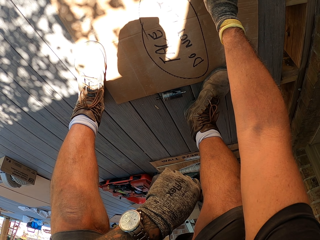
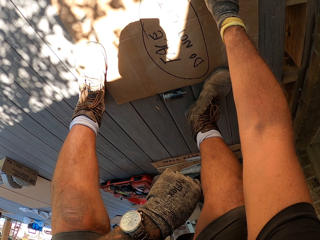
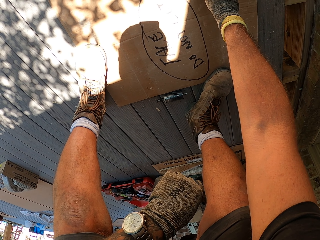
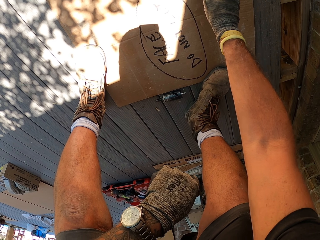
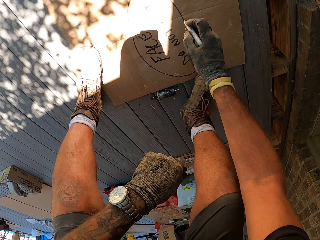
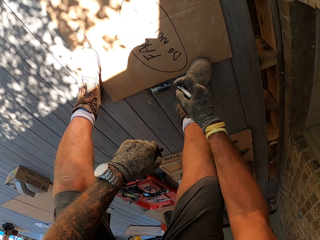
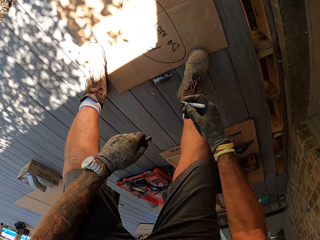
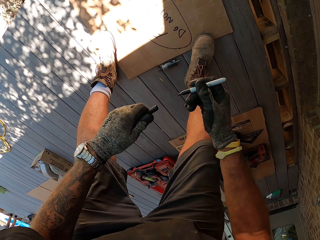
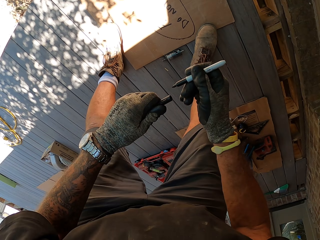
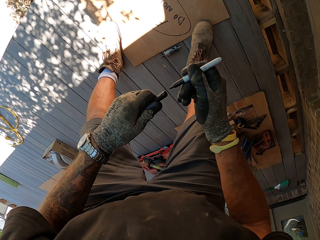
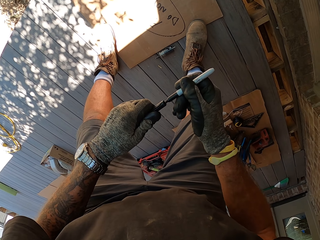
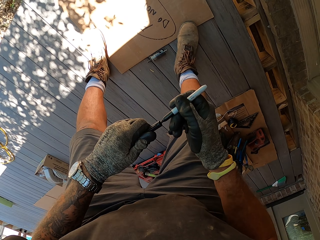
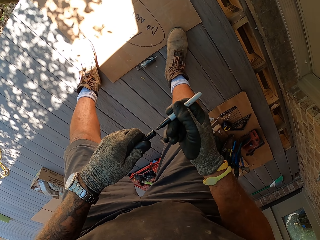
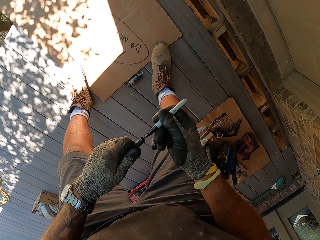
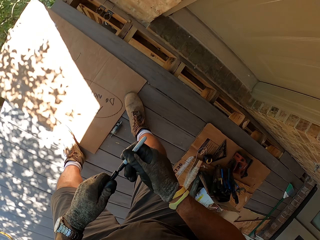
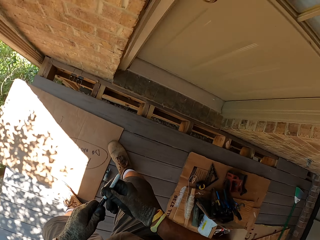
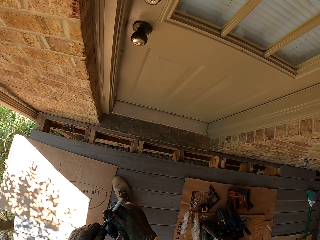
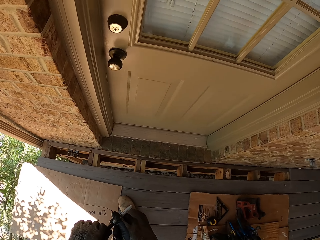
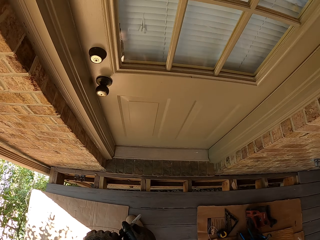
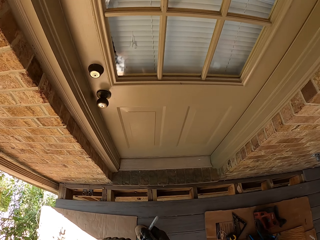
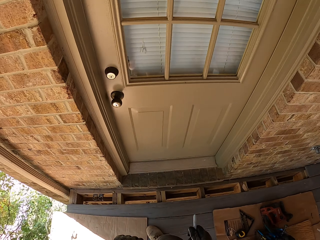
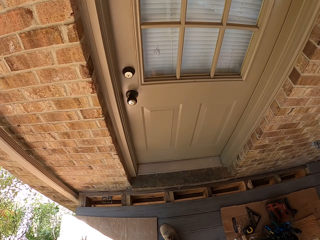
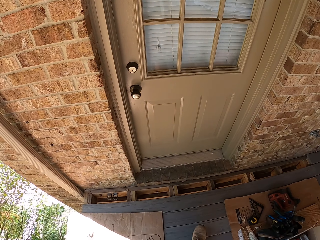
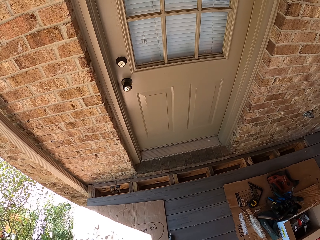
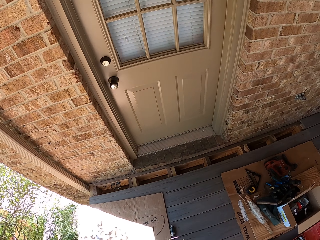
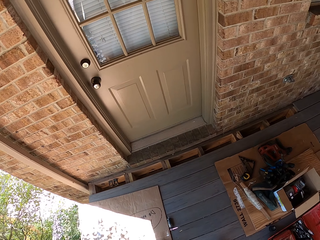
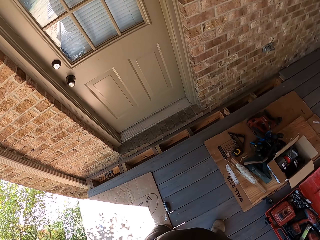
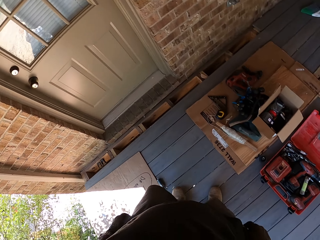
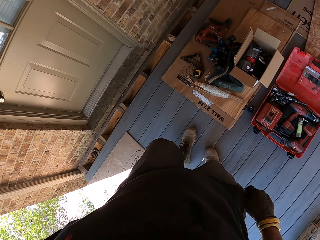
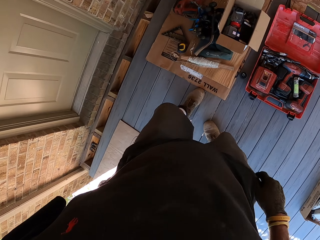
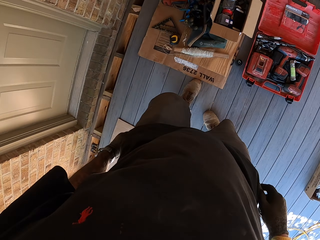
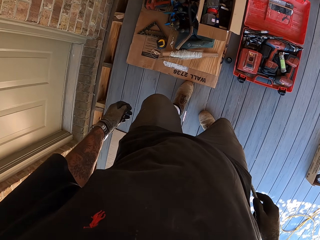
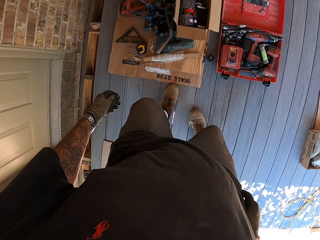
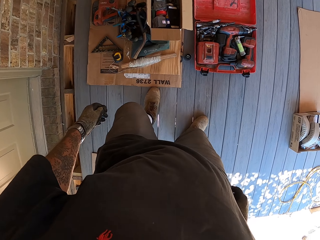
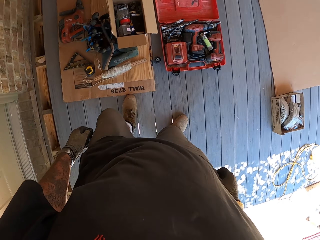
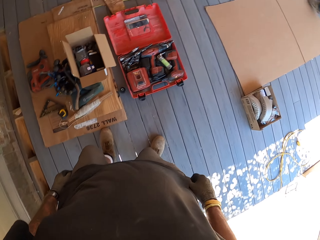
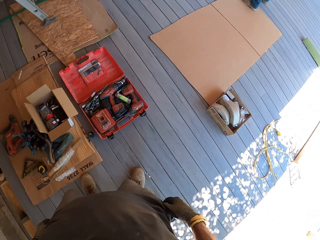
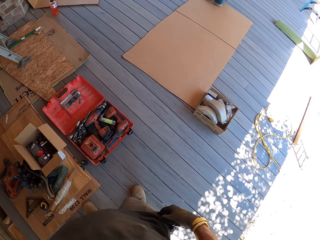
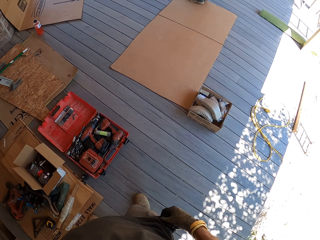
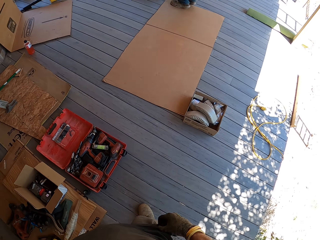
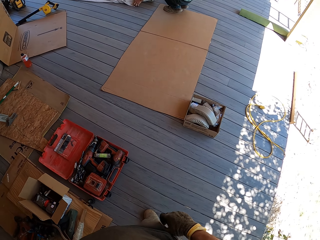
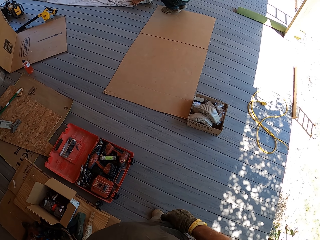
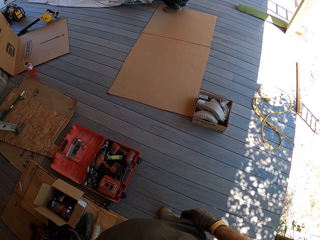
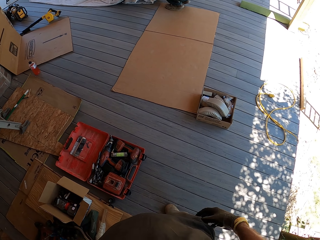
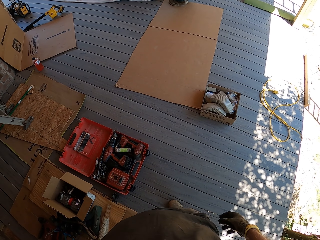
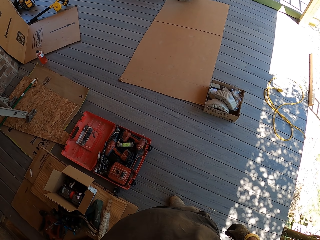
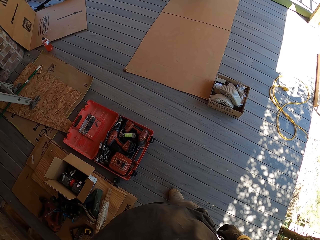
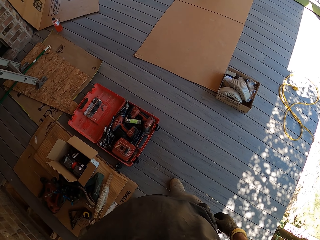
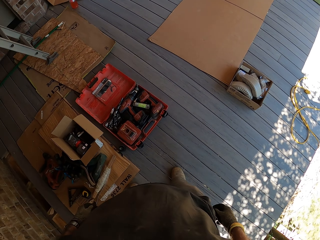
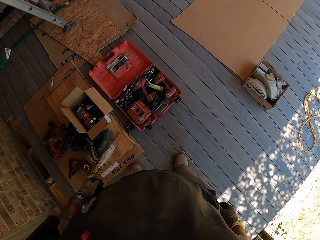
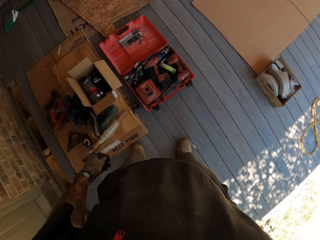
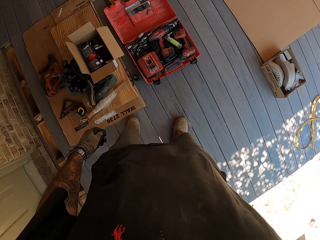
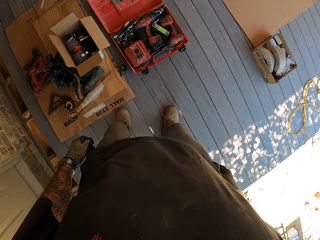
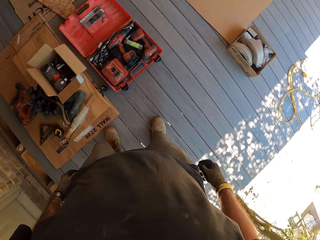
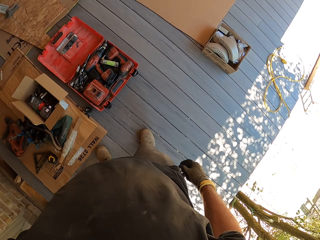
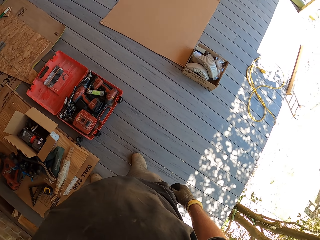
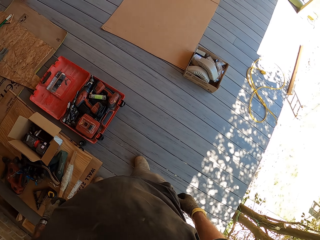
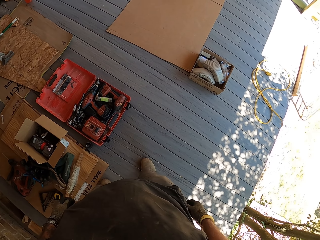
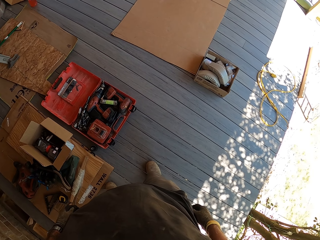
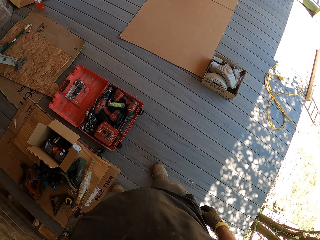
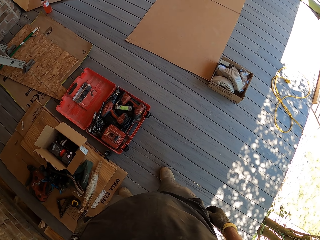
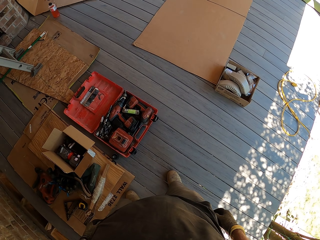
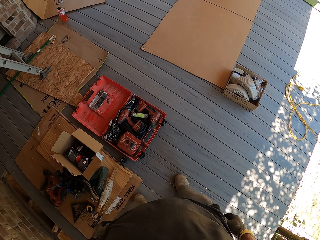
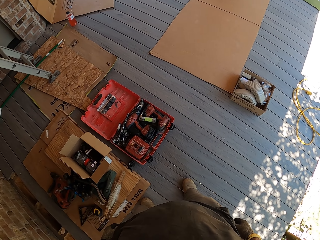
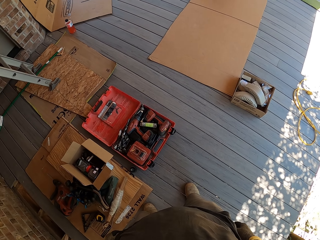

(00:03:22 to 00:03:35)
The camera wearer closes the marker pen. They stand up, turn around, move, and look around.

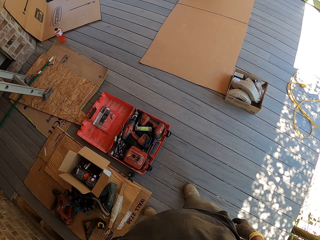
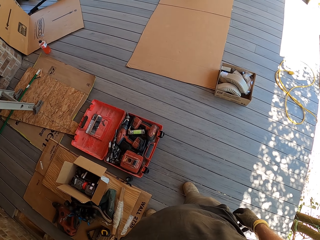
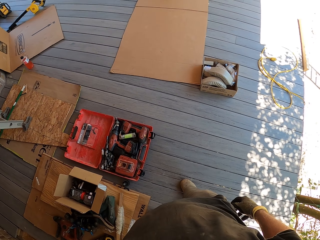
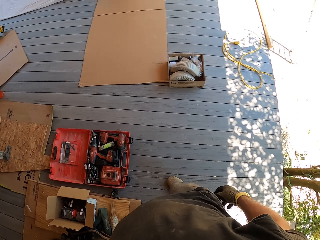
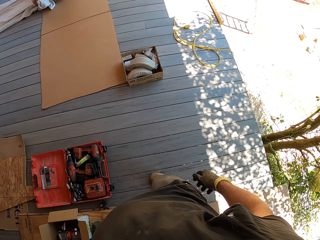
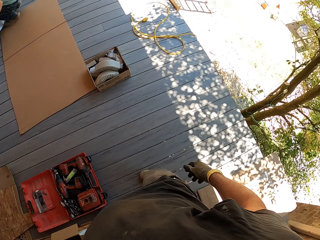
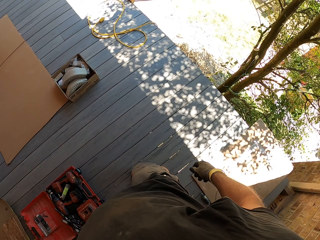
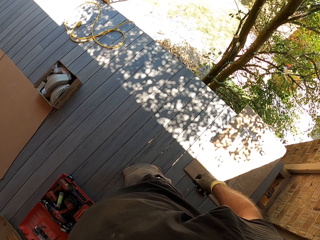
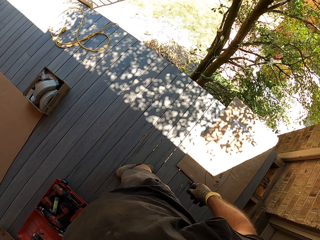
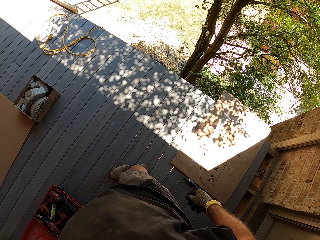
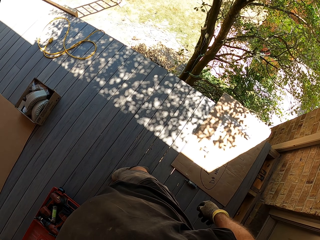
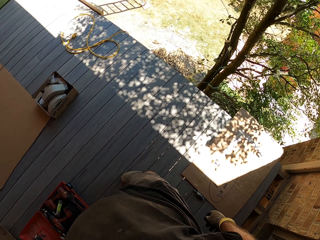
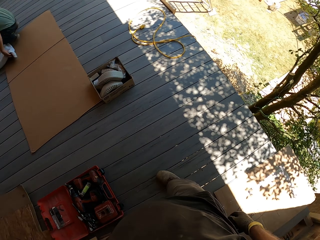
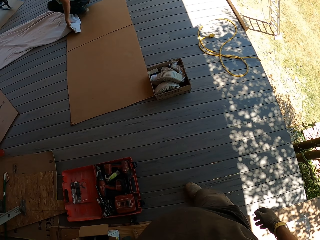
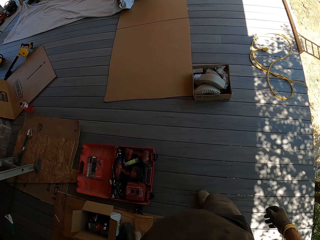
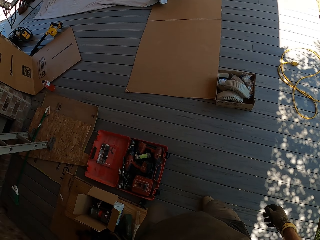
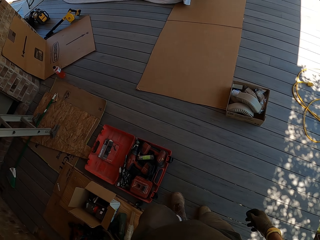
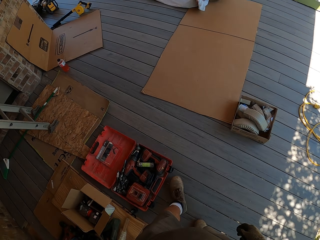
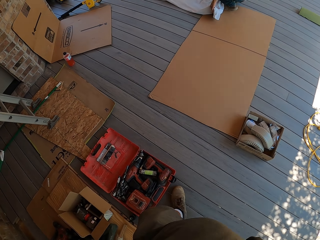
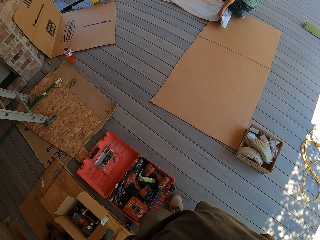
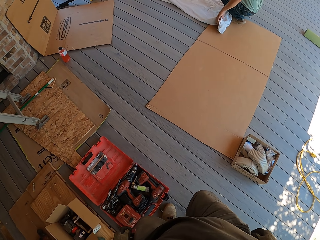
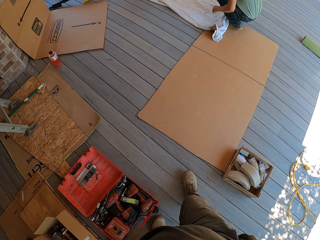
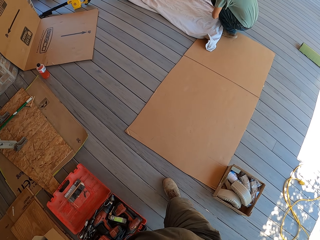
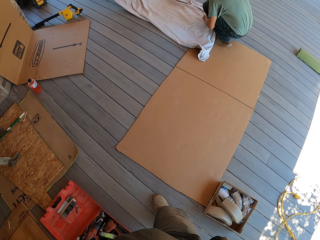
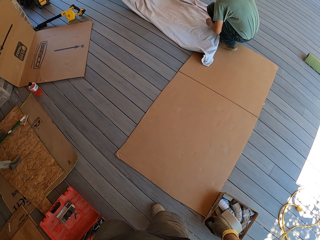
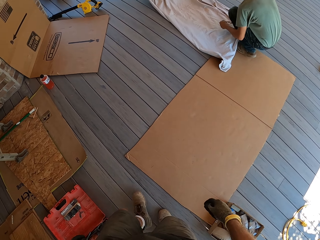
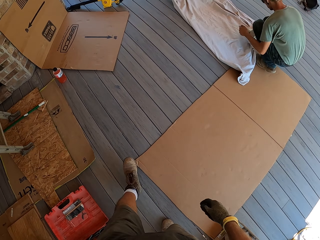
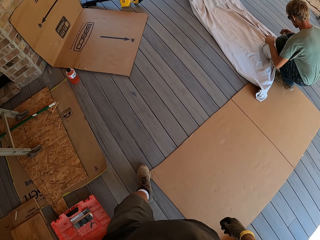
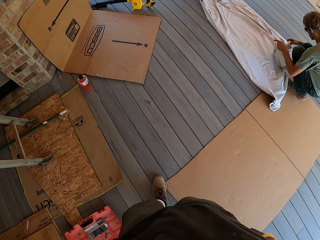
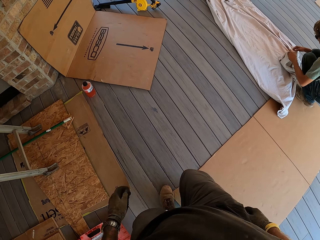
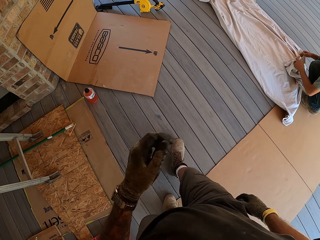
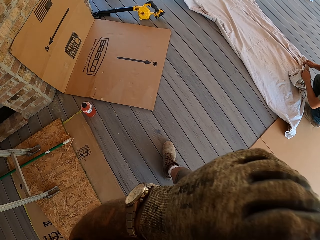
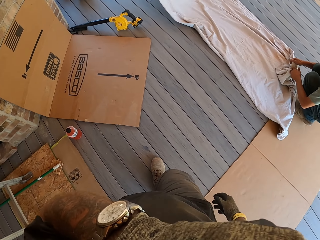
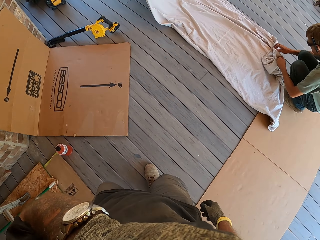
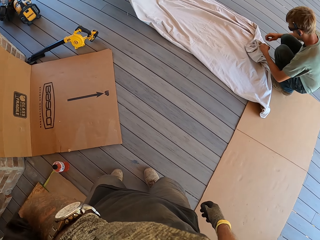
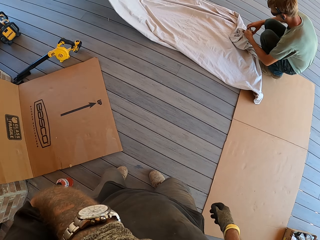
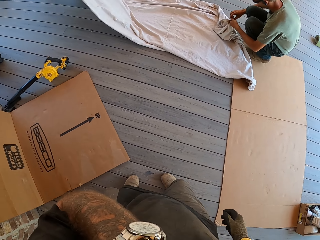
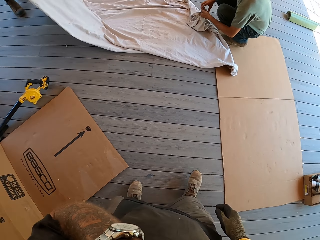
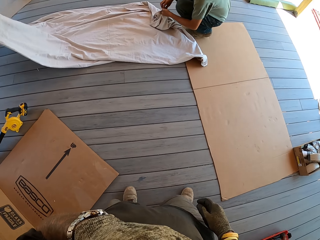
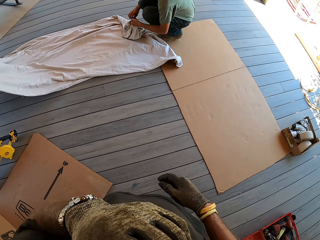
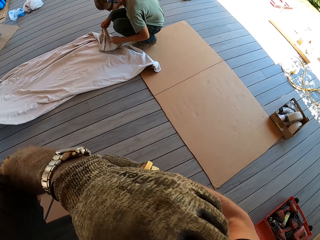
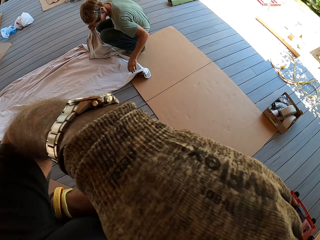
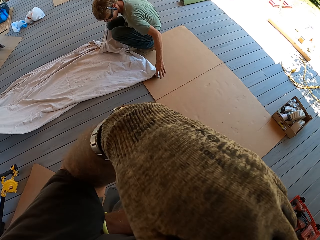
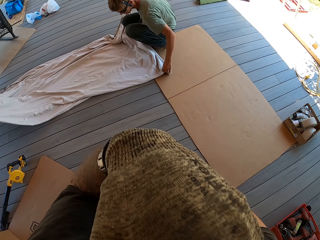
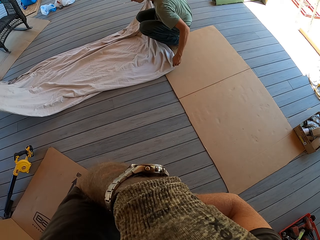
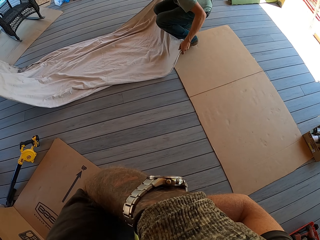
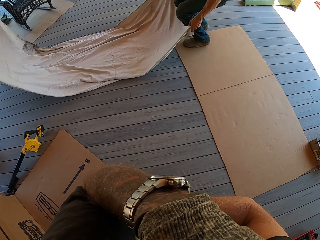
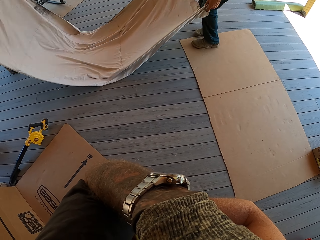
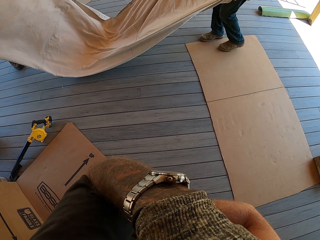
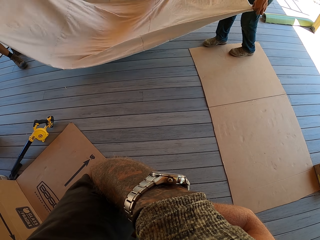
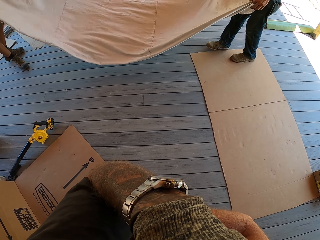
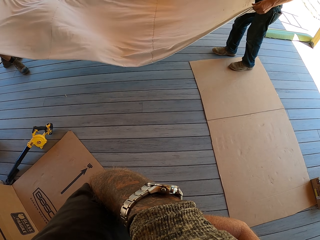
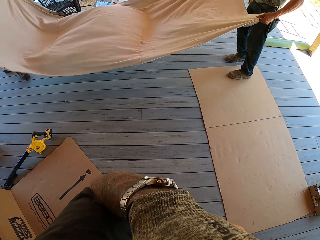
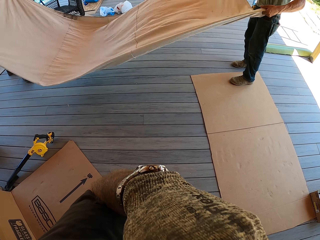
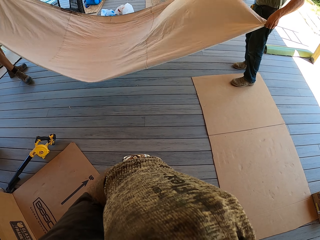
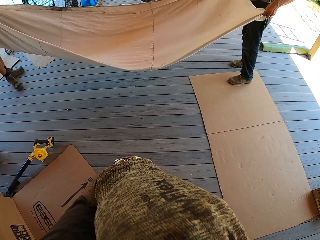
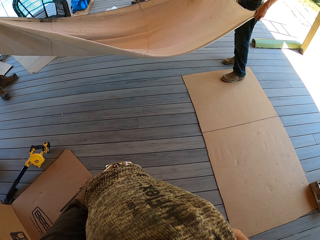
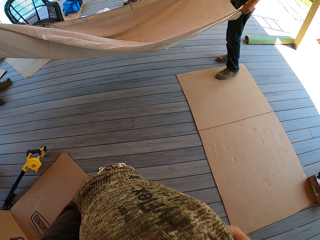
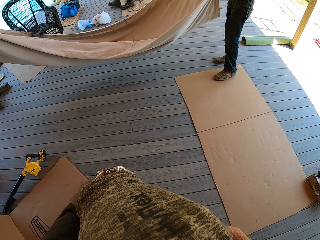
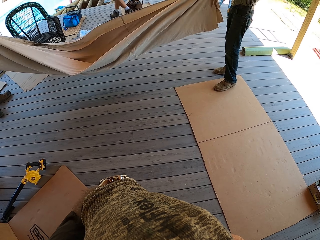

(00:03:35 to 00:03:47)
The camera wearer walks. A man adjusts the sheet. The camera wearer lifts an arm and stands. The man folds the sheet.
